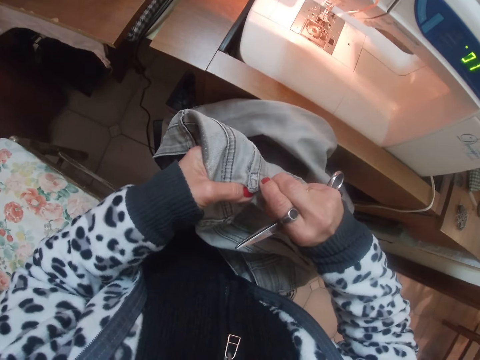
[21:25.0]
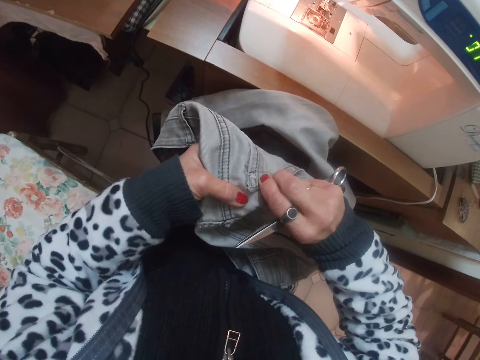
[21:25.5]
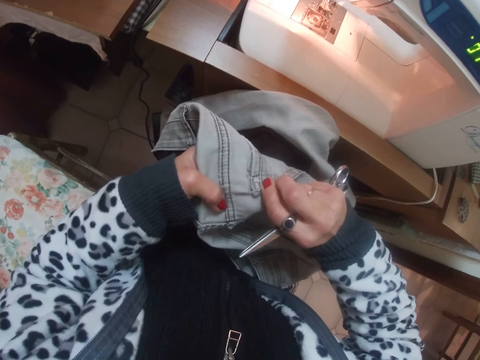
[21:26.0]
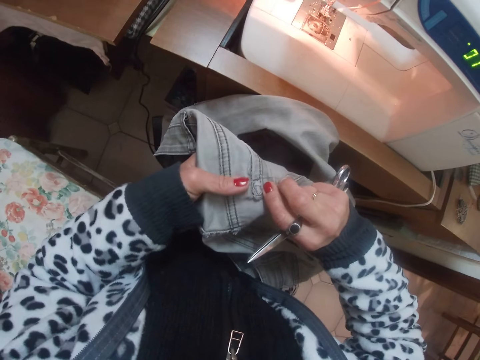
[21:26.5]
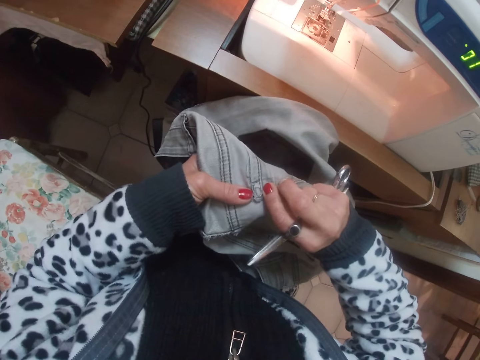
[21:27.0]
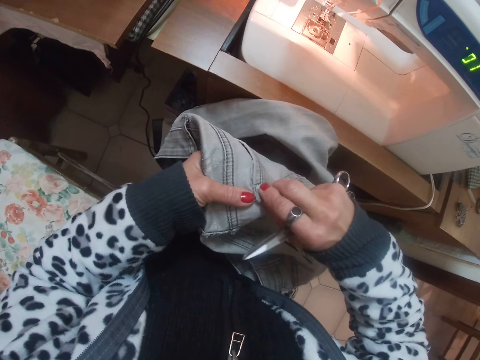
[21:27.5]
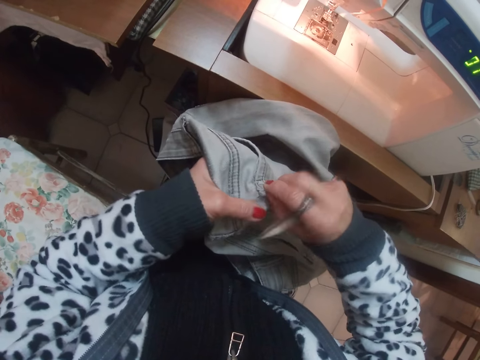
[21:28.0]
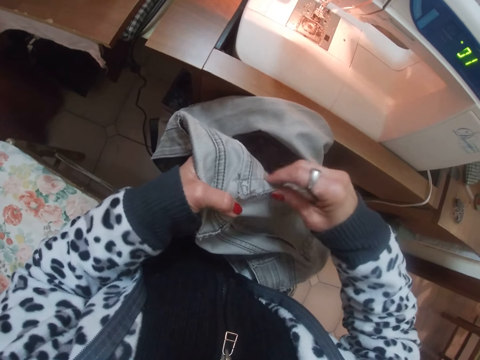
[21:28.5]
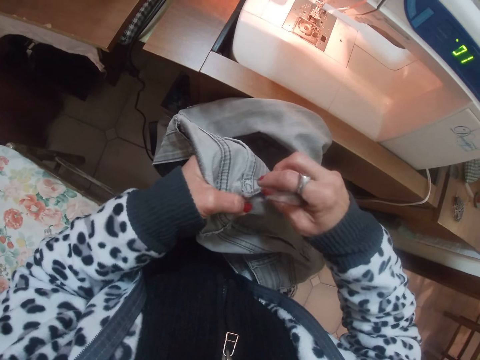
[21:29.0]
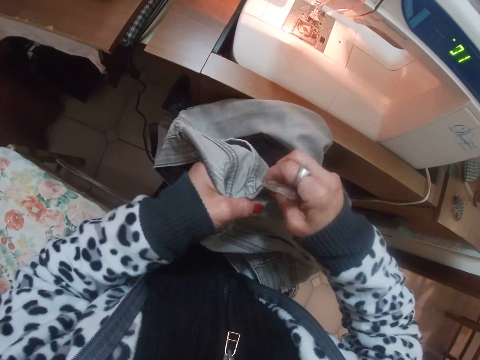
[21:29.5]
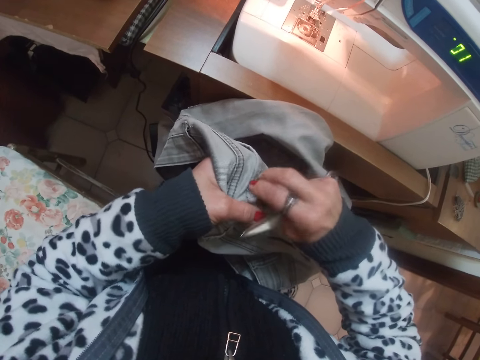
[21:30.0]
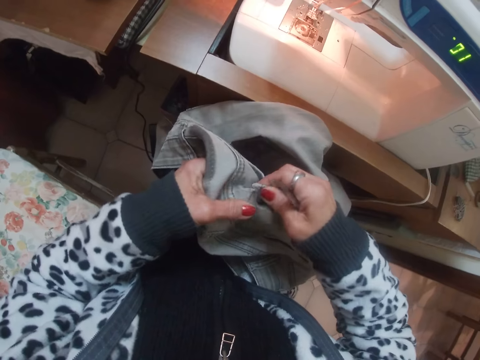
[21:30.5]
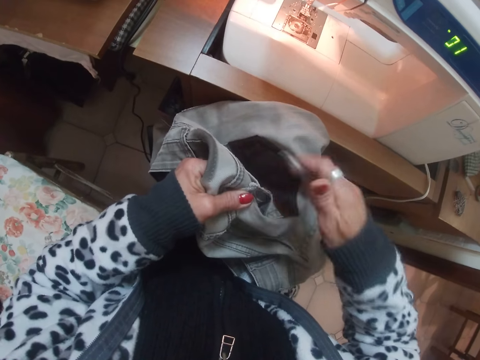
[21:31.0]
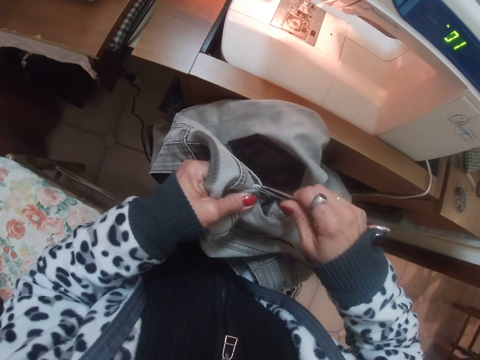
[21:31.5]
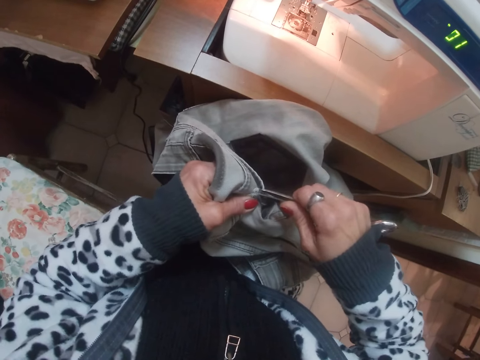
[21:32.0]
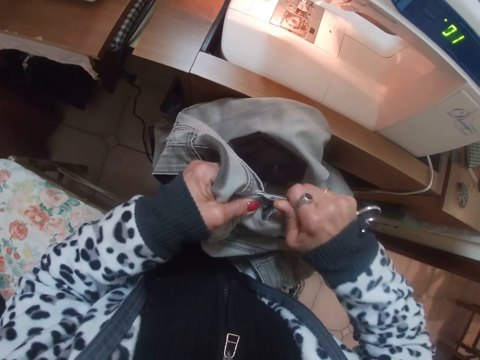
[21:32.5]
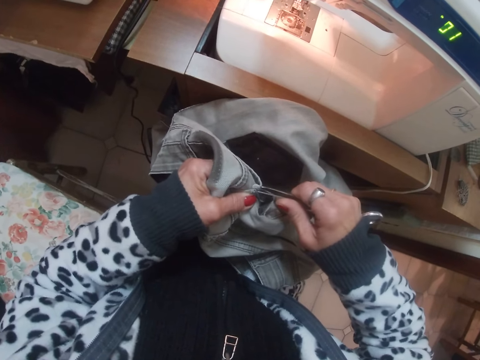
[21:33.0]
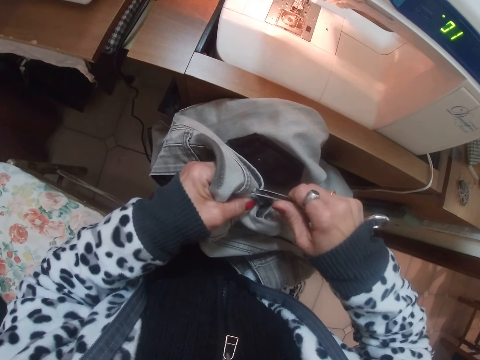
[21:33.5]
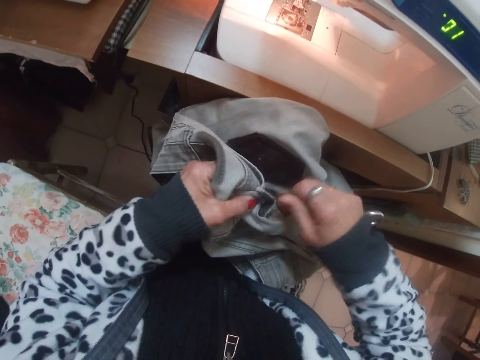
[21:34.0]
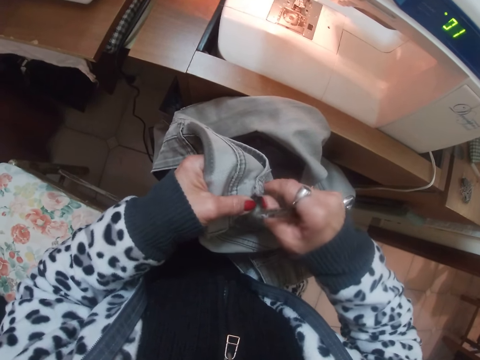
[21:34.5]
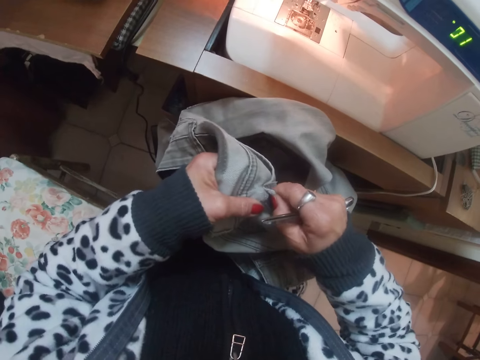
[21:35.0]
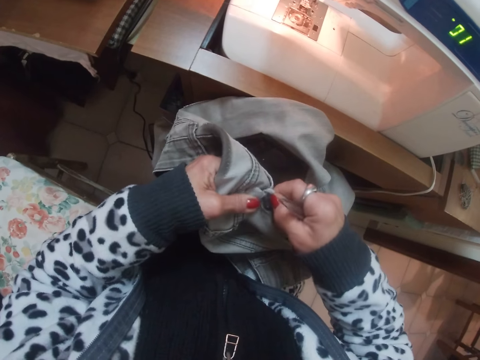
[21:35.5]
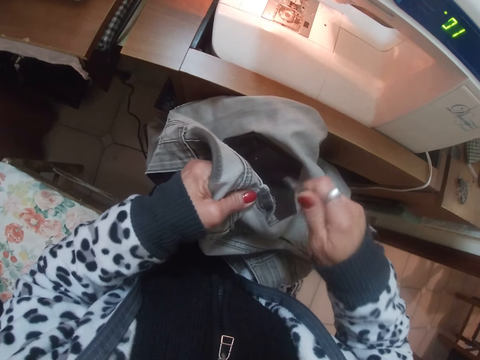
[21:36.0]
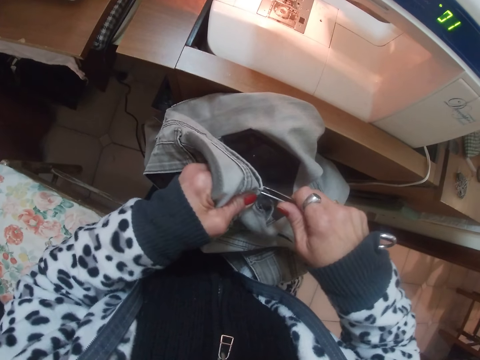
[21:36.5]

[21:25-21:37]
The camera wearer loosens the thread of one of the back pockets of the jeans with the scissors.

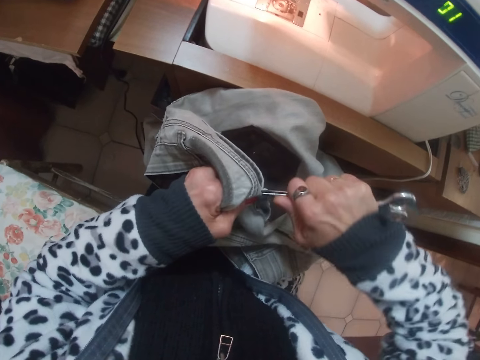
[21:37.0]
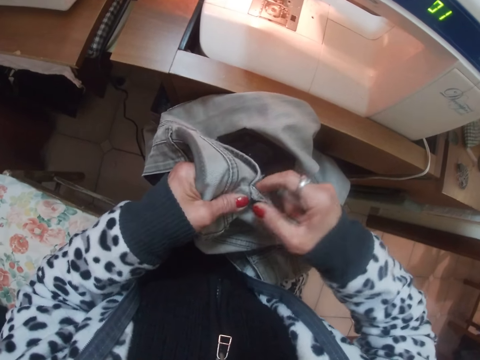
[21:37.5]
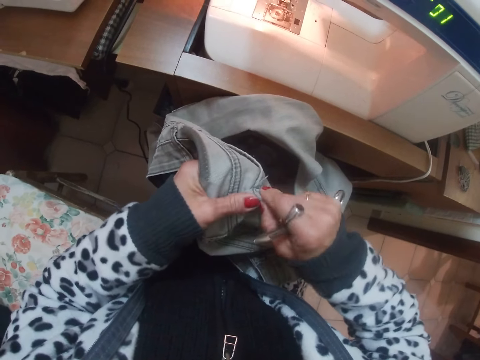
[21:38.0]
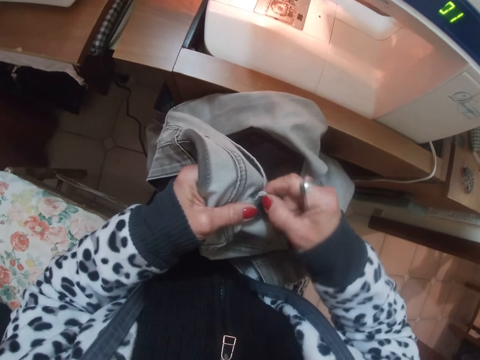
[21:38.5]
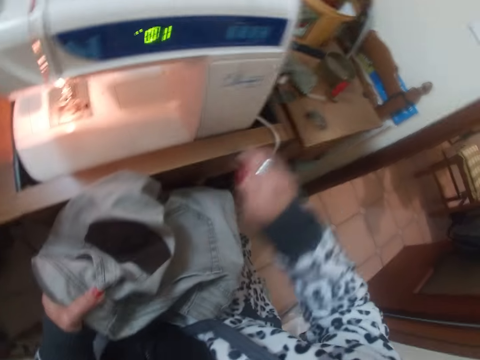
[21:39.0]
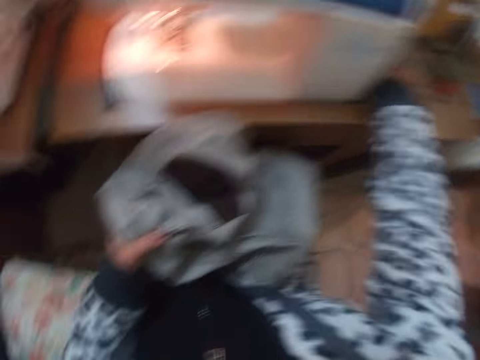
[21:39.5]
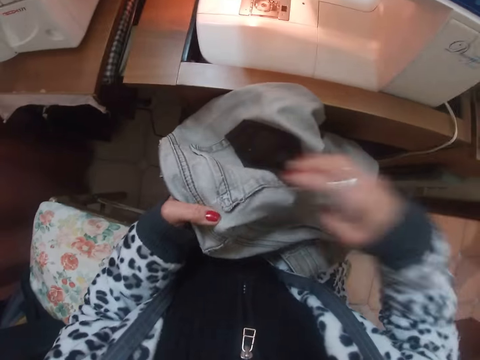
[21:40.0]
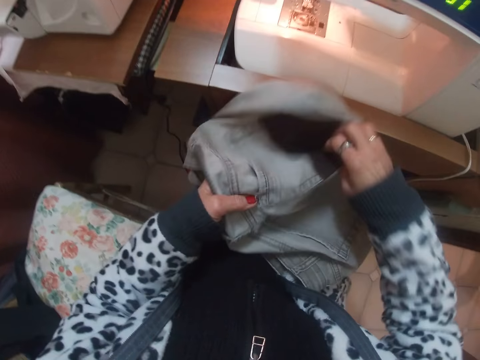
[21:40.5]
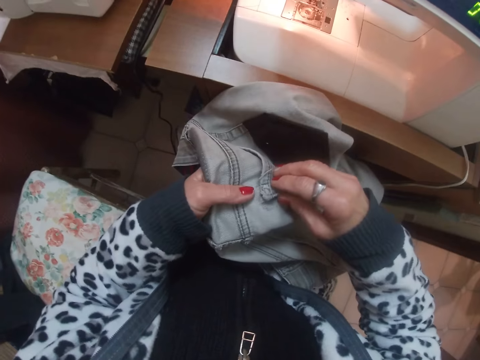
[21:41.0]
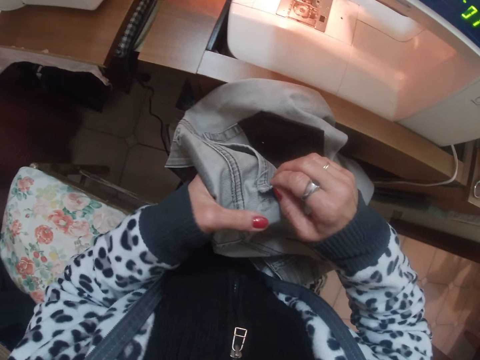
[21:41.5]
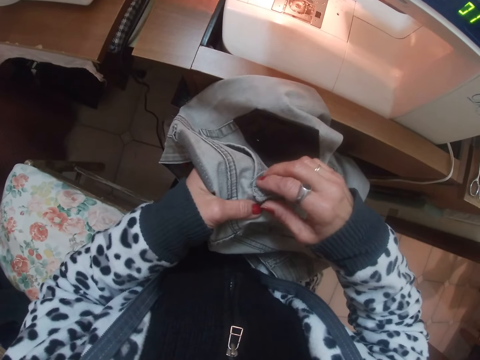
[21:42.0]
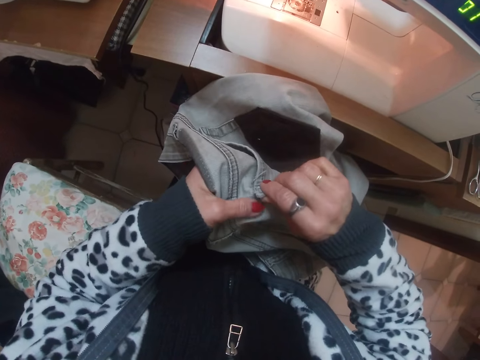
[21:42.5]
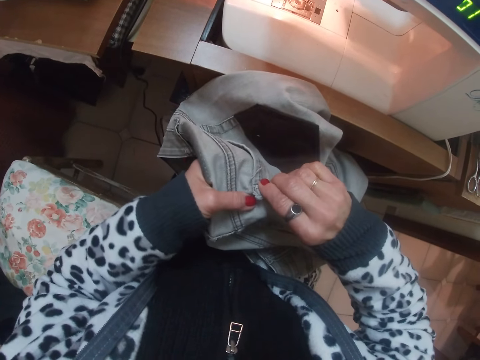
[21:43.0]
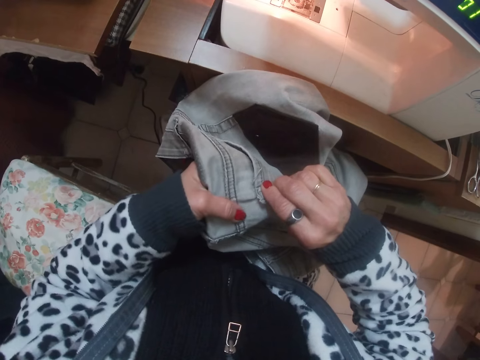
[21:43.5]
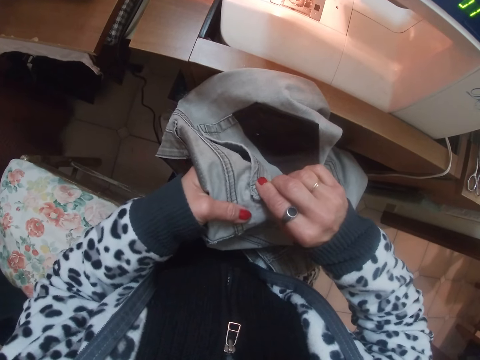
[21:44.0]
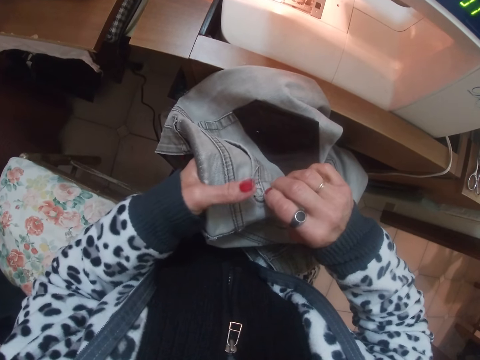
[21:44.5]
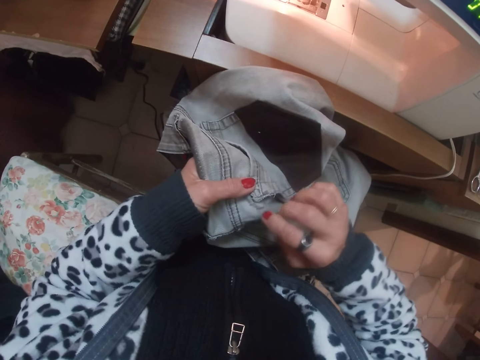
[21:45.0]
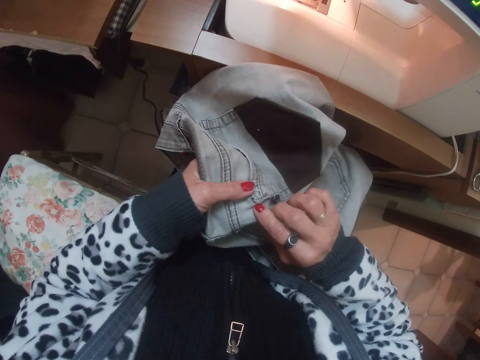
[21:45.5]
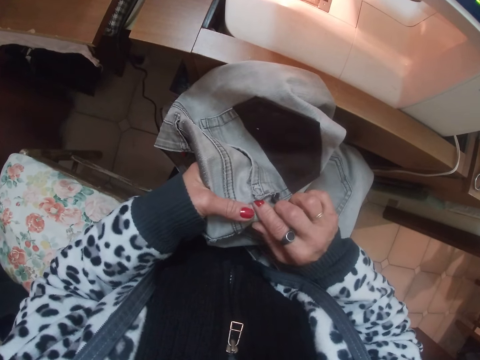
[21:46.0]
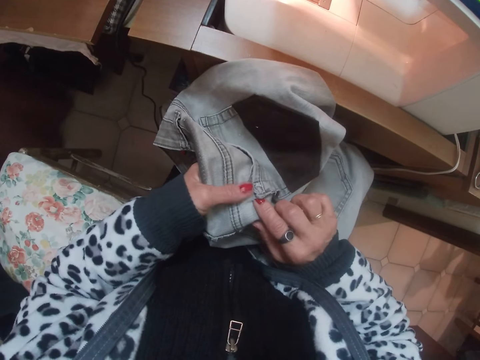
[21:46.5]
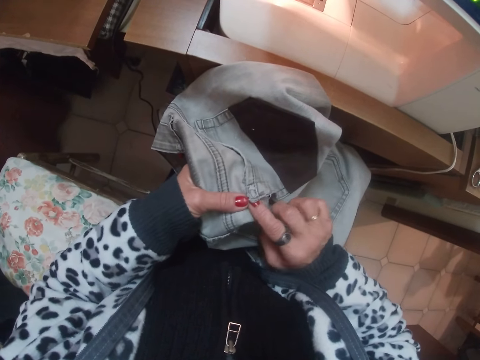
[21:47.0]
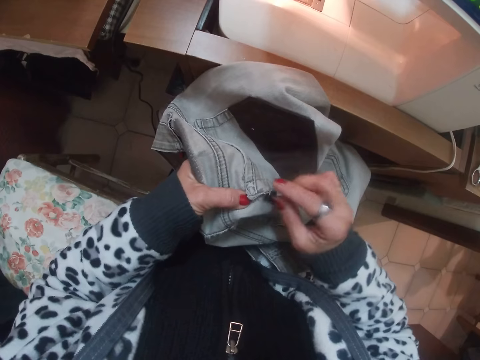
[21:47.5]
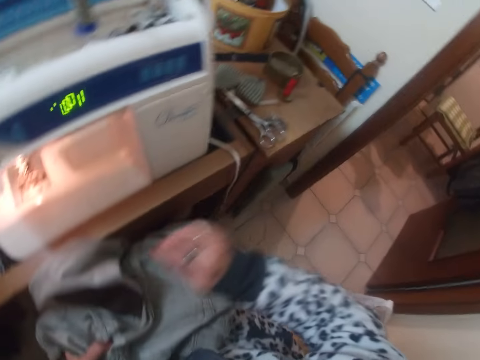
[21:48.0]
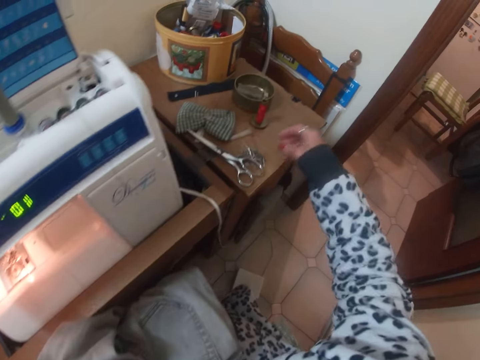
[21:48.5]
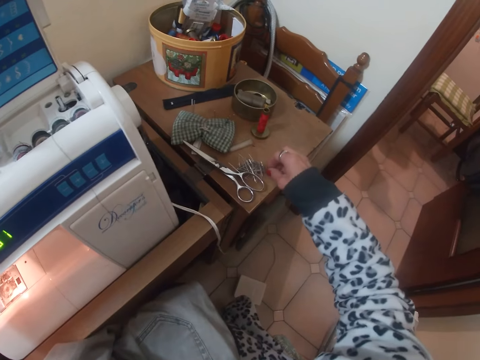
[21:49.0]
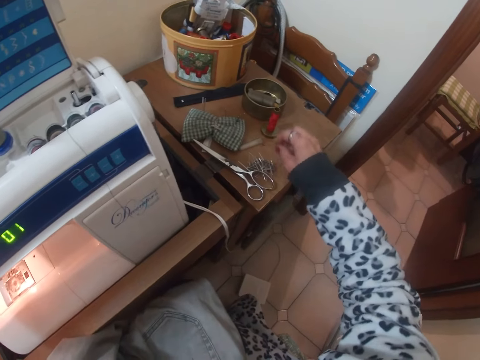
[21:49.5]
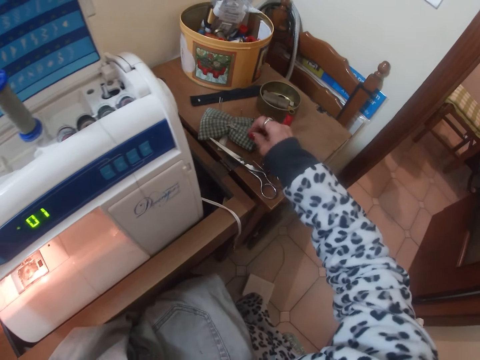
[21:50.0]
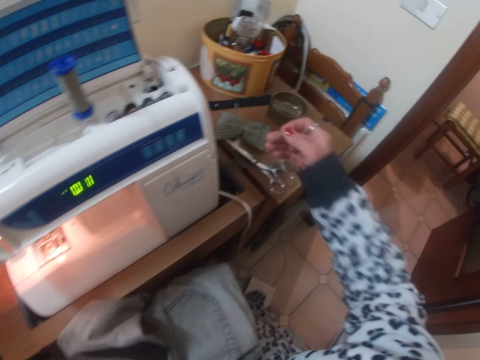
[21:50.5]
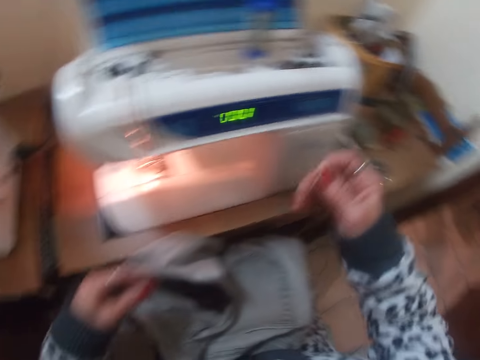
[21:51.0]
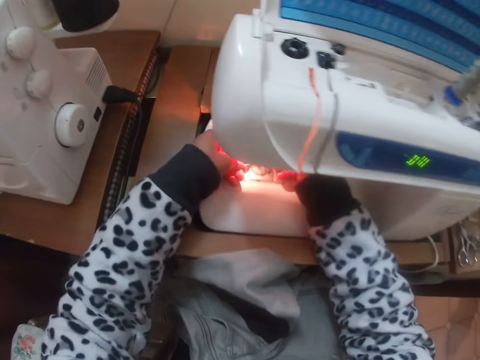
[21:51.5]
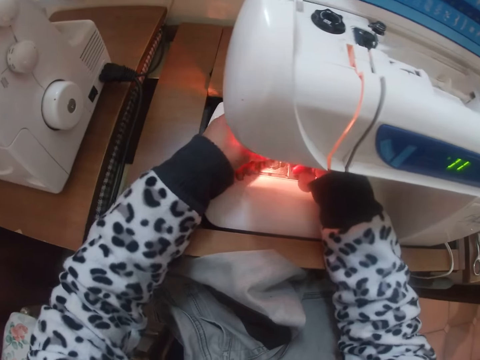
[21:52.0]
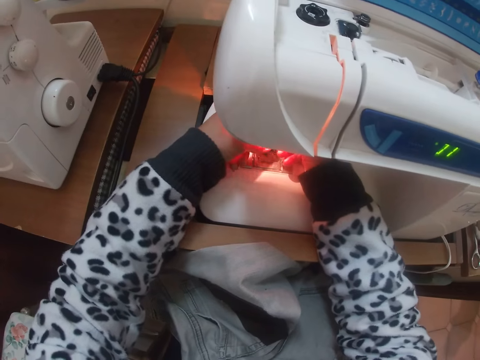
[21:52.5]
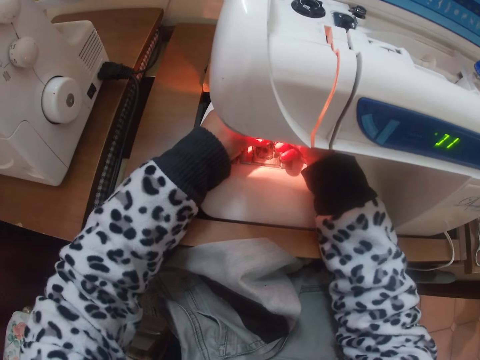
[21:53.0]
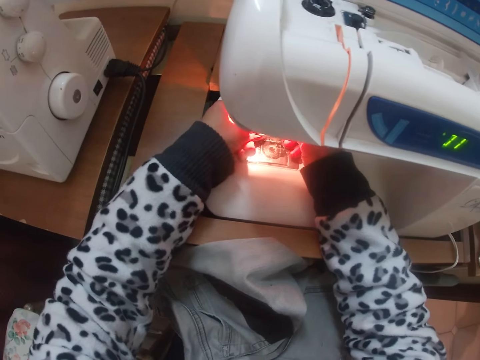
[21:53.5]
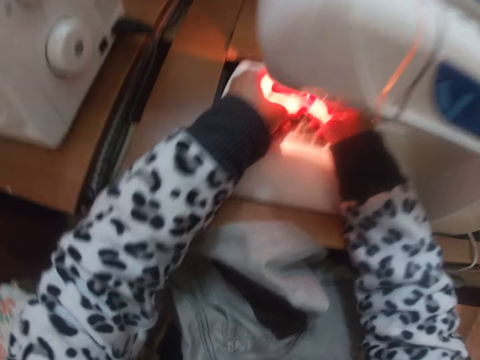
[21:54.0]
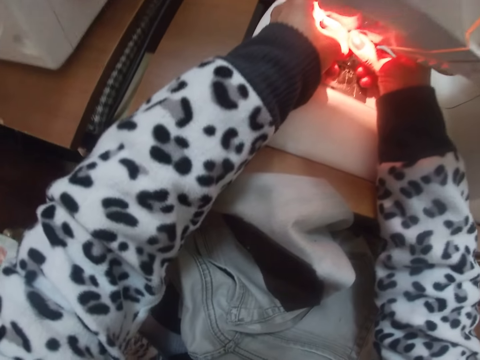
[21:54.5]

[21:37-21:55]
The camera wearer drops the scissors on the table. She checks the jeans. She loosens the thread of one of the back pockets of the jeans with her right hand. She picks up a pin from the table. She fixes the needle of the sewing machine. She puts the pin in the sewing machine.
